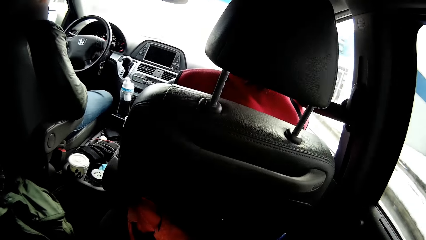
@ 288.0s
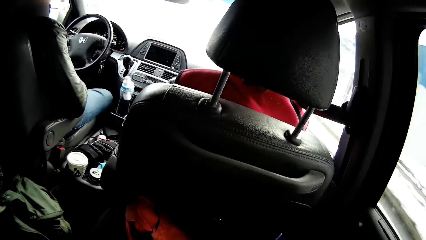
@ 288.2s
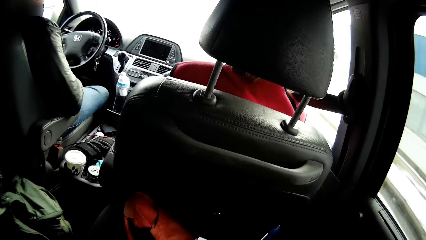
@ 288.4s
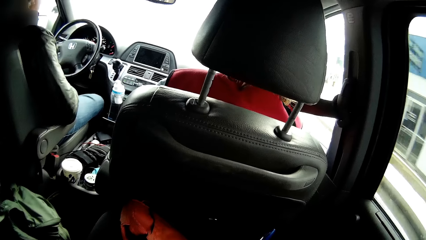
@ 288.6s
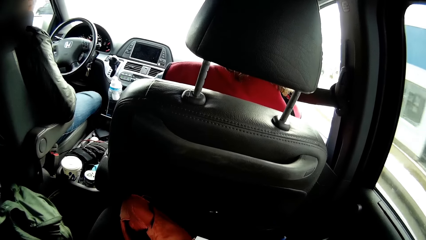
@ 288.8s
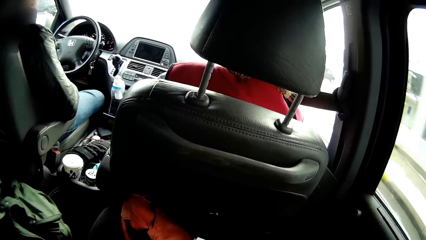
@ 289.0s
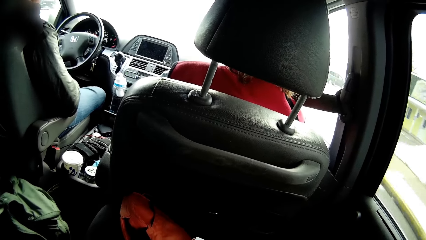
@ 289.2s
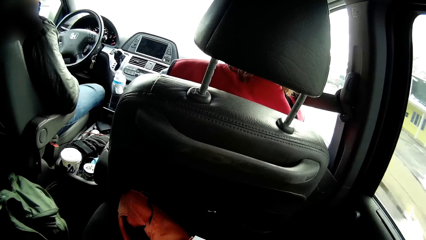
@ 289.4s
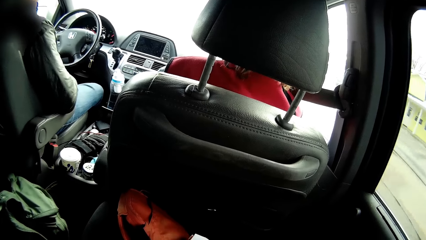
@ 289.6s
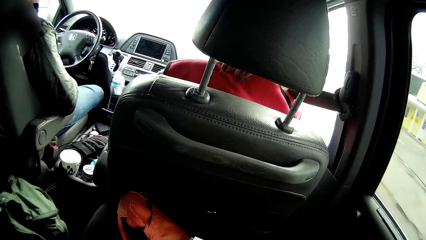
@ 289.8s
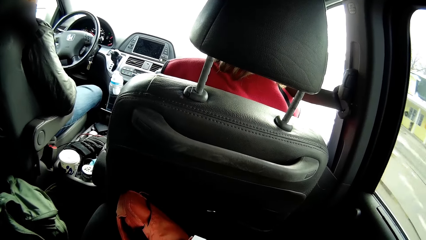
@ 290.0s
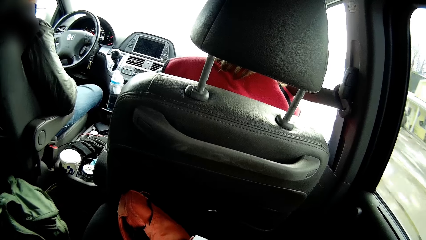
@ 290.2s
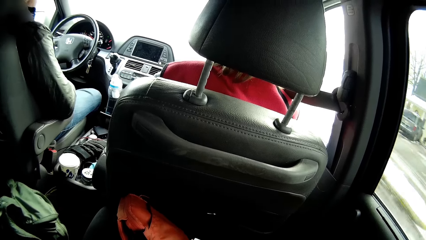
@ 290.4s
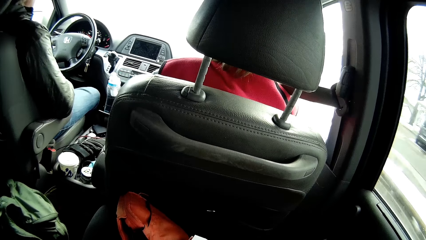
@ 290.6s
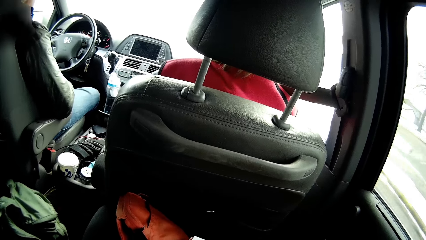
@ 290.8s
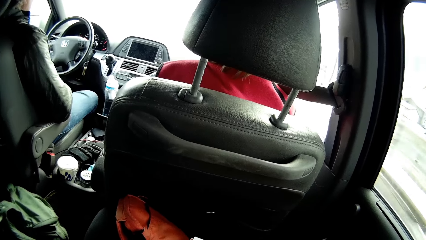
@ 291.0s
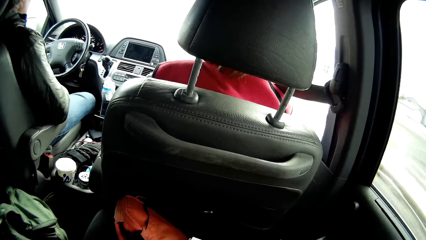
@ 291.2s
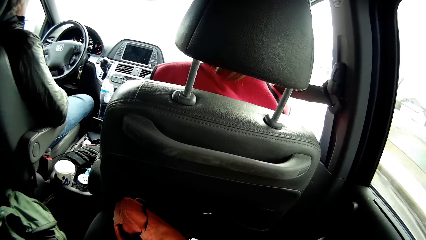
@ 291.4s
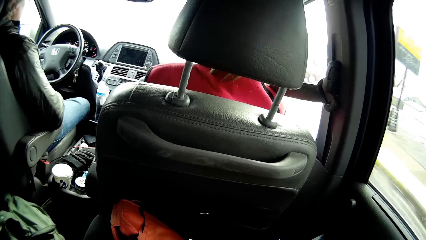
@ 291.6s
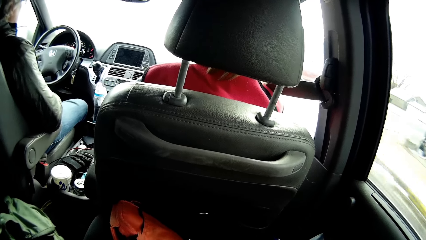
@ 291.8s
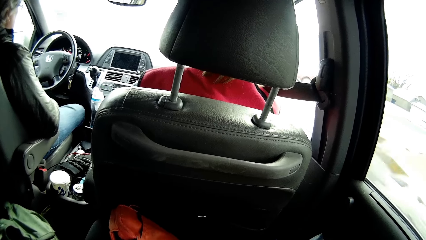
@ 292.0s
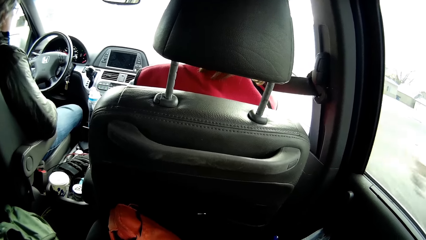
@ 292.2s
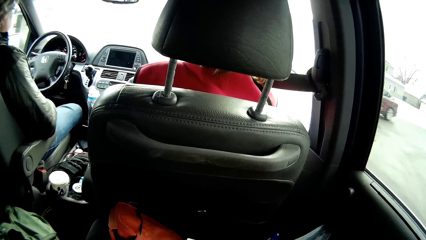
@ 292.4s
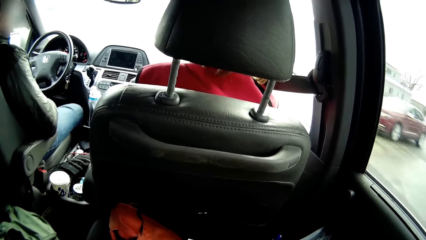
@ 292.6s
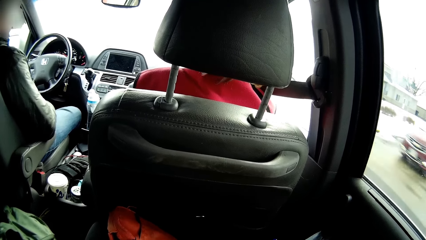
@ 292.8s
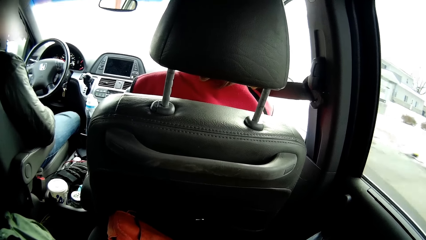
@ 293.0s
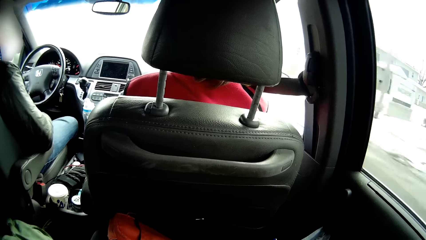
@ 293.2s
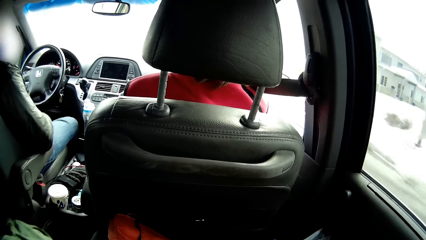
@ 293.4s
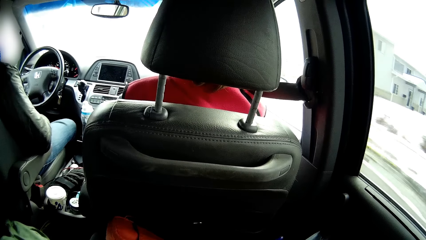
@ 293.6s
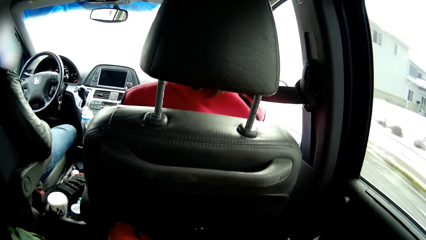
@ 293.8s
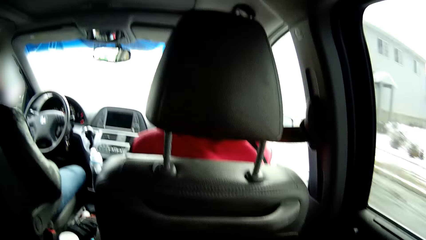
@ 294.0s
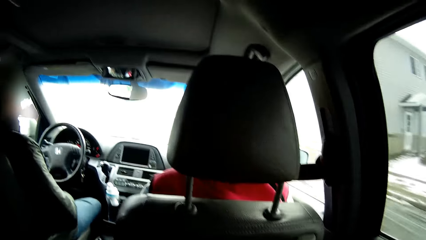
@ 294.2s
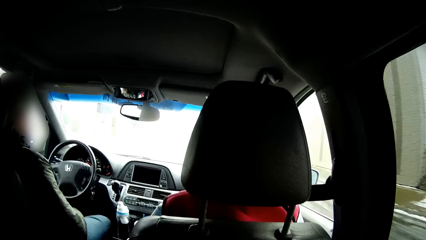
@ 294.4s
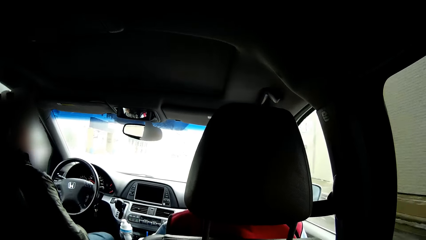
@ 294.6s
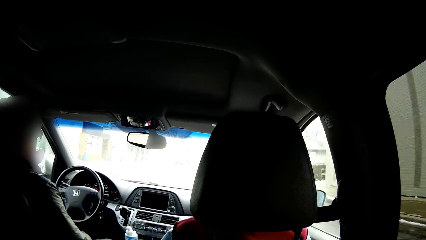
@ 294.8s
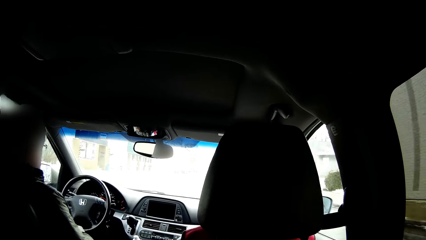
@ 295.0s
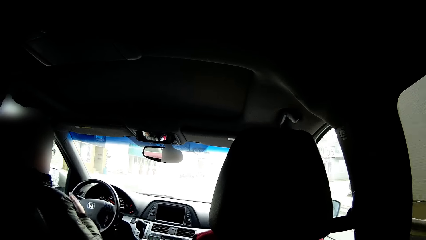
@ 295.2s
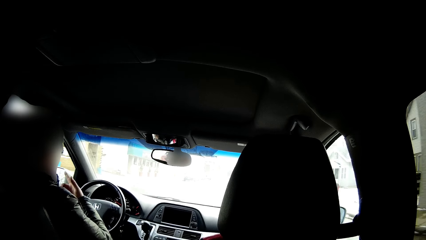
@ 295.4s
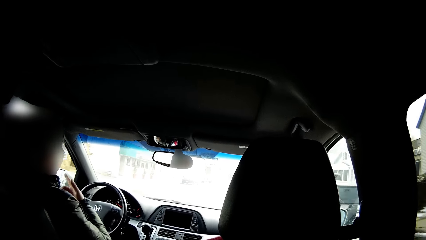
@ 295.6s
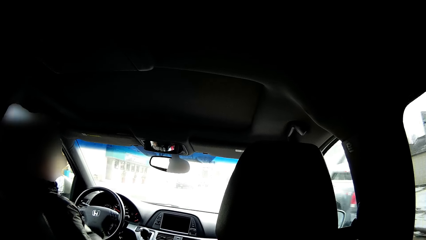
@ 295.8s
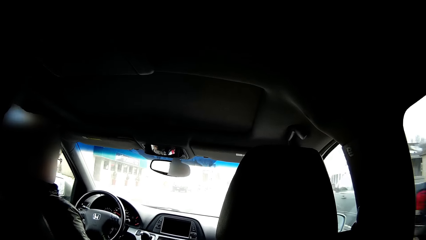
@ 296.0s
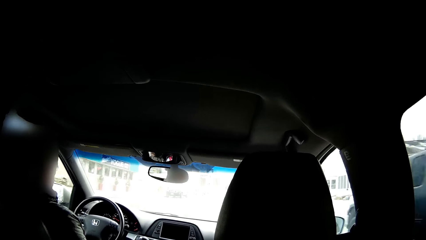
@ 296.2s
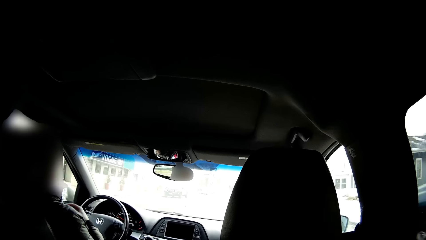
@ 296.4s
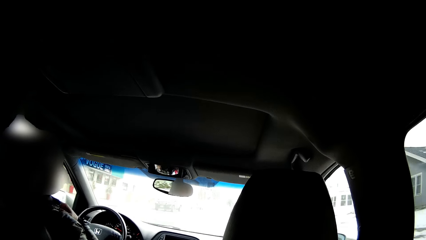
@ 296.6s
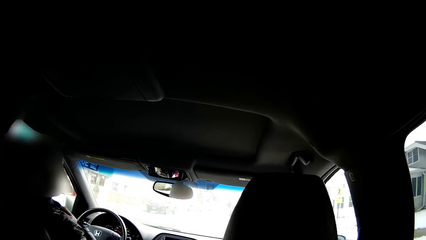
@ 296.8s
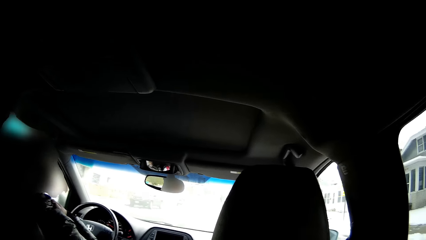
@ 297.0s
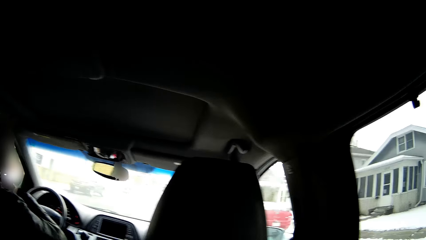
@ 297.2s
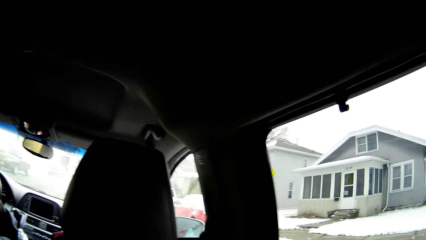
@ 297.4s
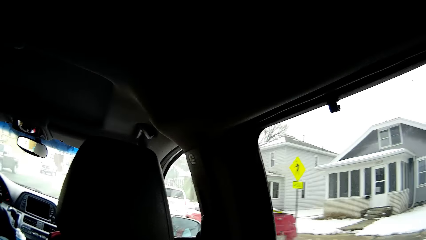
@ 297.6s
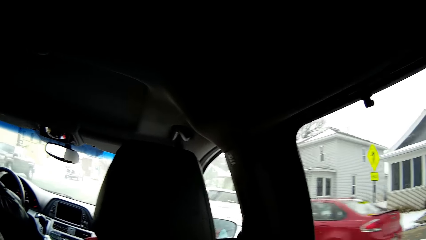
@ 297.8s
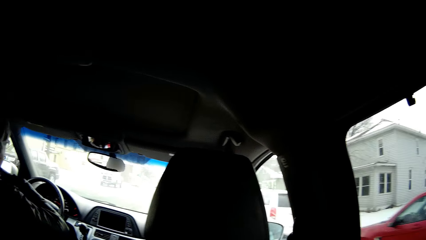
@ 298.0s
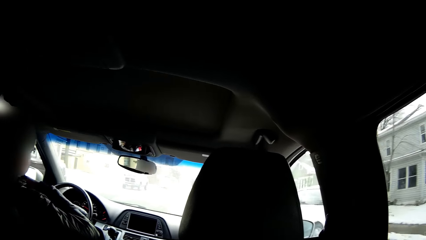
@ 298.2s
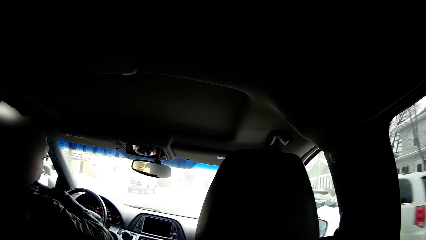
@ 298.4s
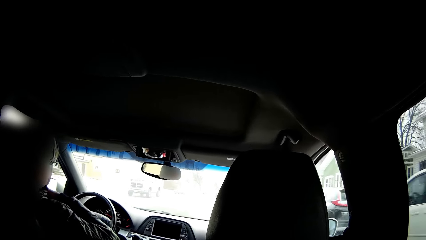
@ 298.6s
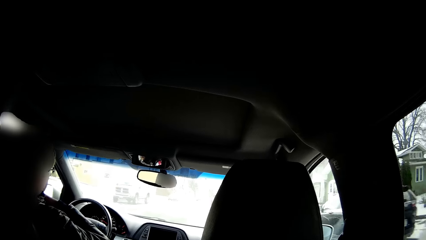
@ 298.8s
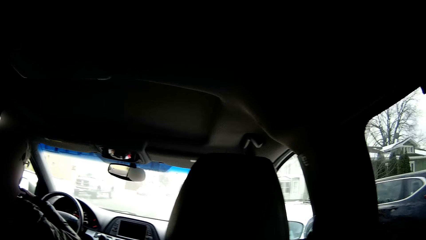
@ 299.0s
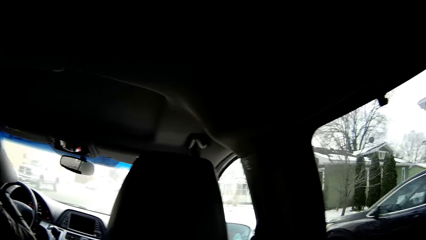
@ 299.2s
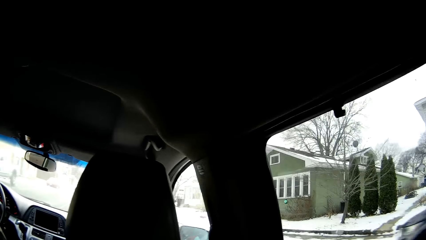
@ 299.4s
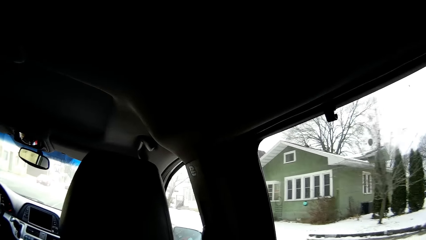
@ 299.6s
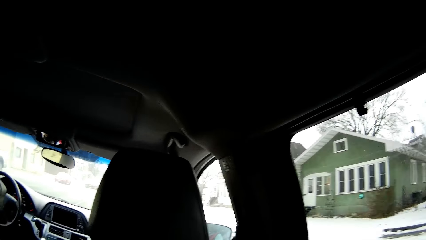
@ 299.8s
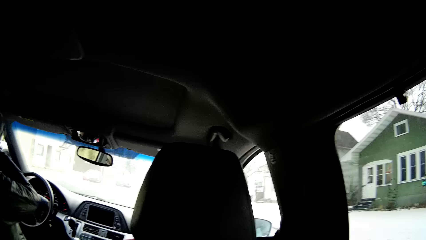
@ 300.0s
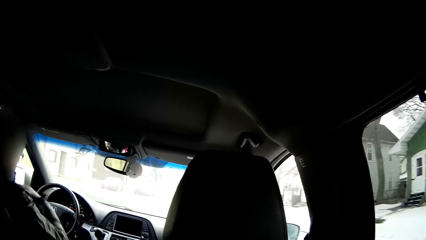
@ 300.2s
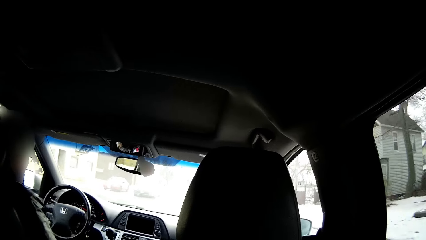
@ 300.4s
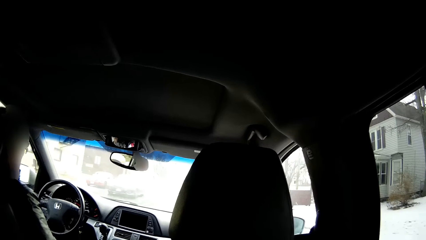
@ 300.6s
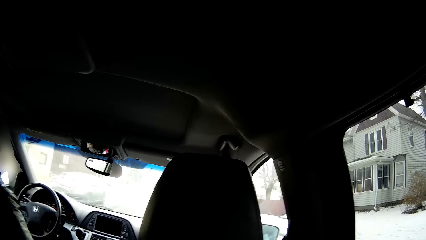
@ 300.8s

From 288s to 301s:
The camera wearer writes on a book. They look around.

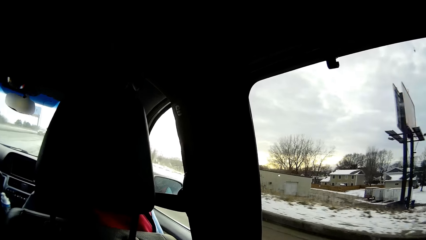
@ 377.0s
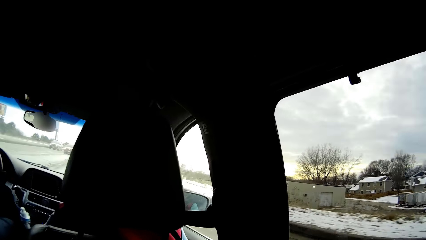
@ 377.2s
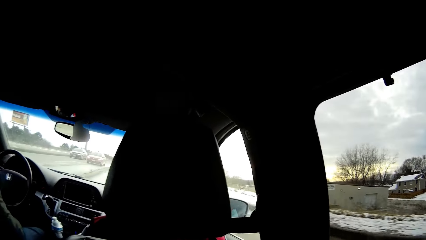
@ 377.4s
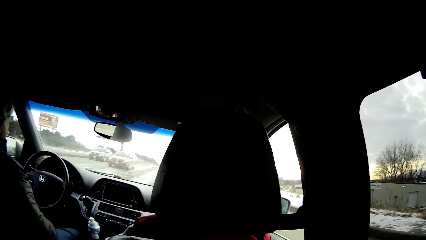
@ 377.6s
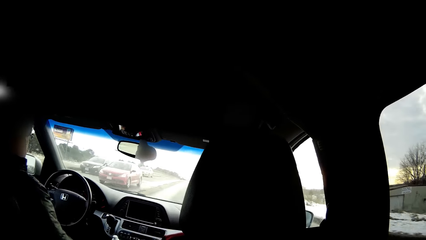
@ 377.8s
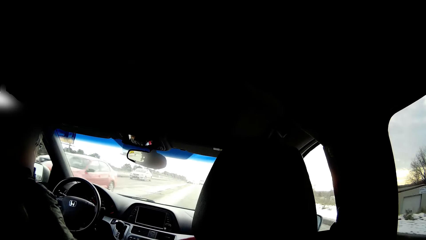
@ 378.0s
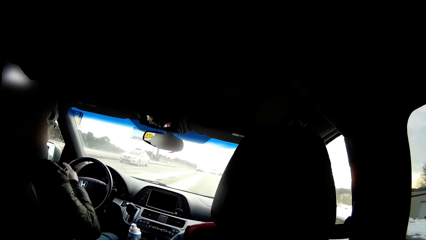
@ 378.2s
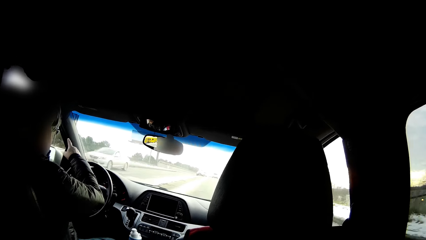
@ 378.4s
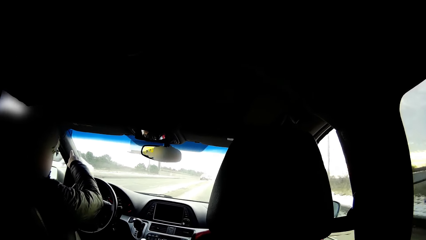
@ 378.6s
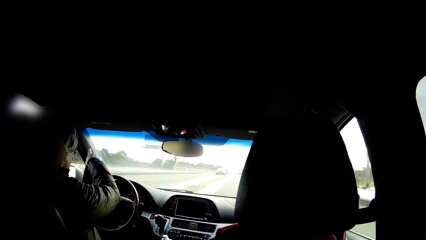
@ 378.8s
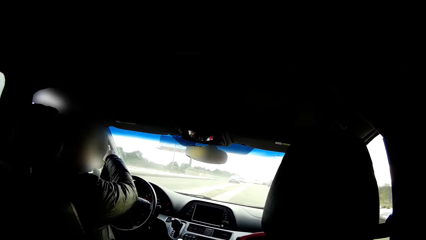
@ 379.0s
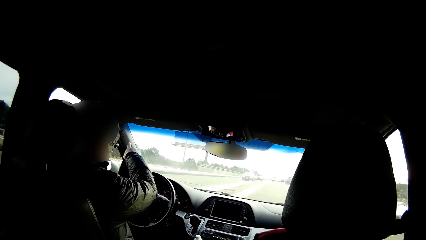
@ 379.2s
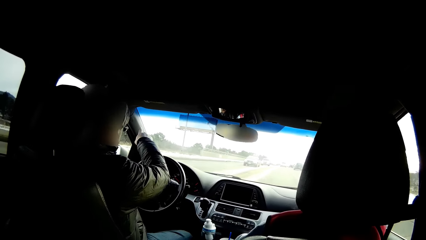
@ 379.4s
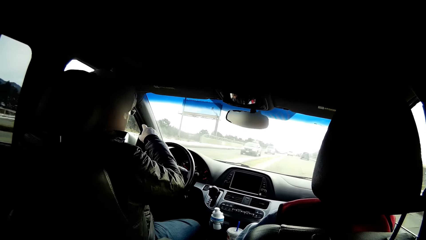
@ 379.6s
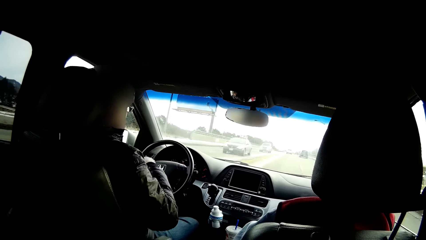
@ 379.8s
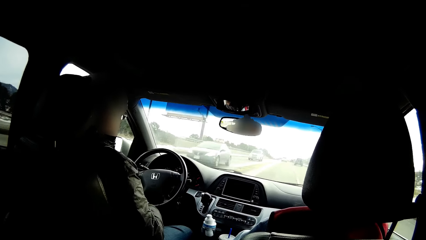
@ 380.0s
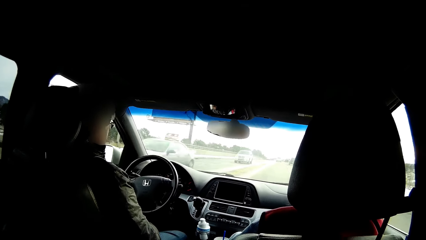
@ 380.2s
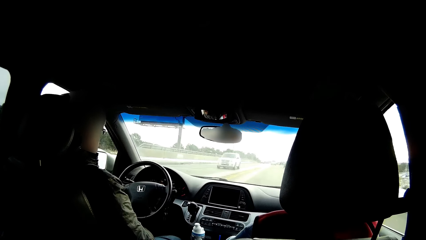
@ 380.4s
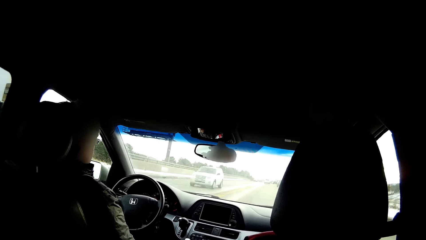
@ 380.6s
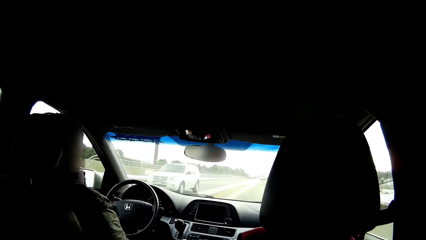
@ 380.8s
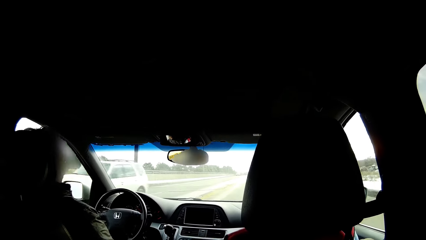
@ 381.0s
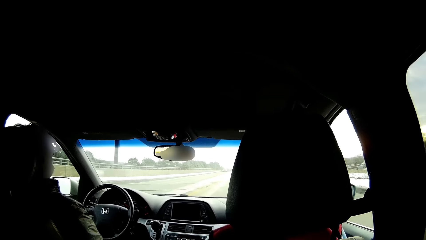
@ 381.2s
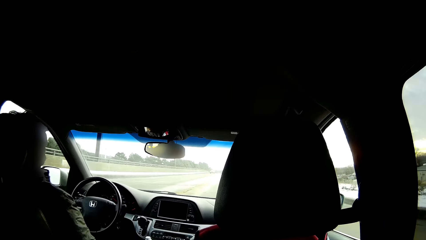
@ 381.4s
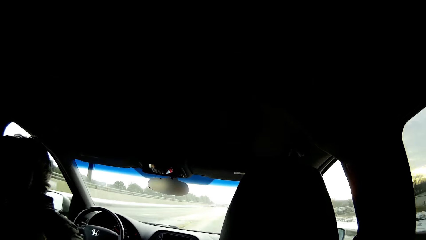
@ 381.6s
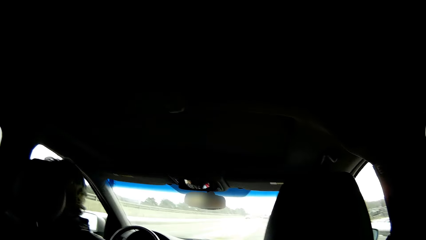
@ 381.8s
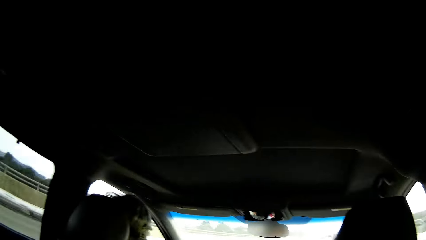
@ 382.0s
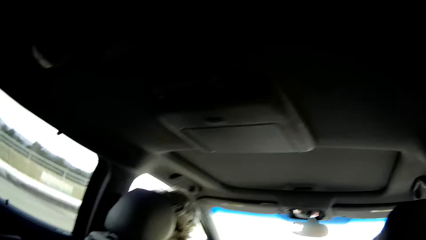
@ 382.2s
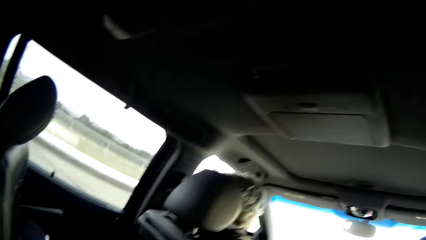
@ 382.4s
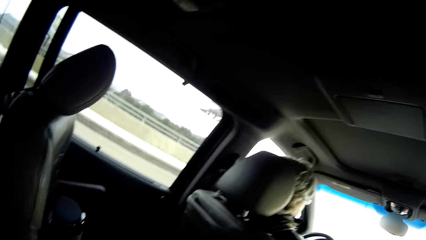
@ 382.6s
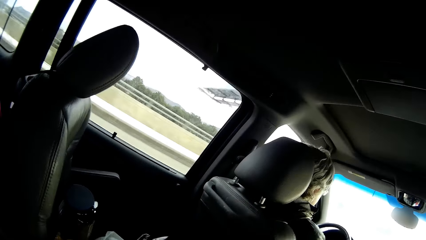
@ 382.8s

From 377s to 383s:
A person raises his hand. The camera wearer looks around.
